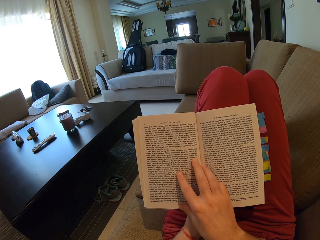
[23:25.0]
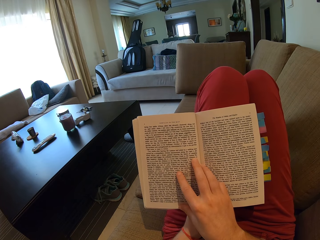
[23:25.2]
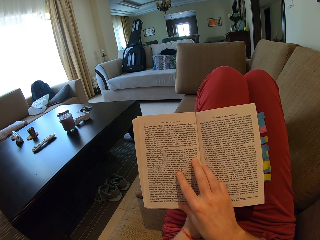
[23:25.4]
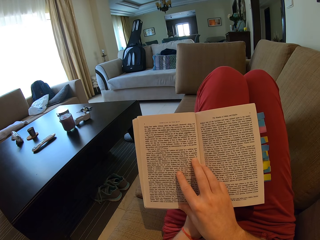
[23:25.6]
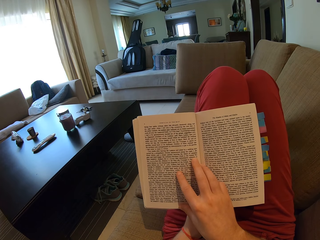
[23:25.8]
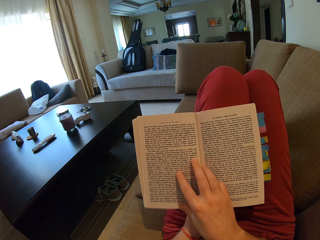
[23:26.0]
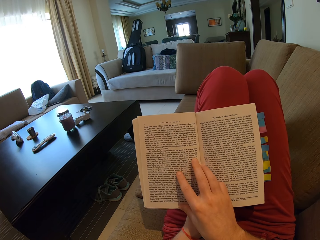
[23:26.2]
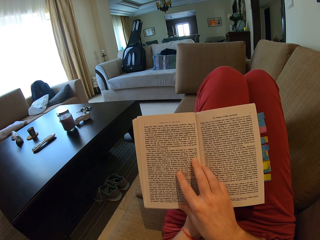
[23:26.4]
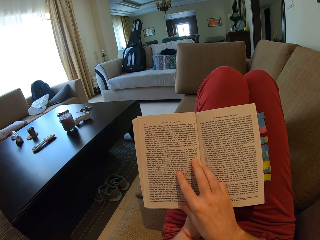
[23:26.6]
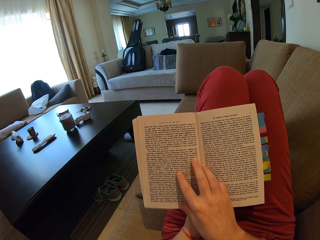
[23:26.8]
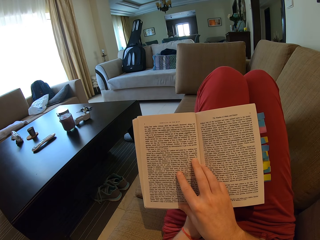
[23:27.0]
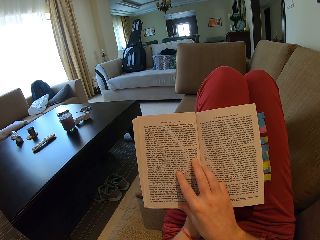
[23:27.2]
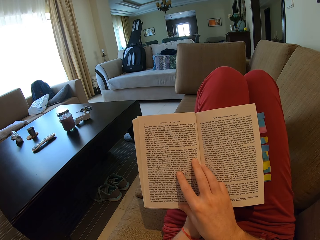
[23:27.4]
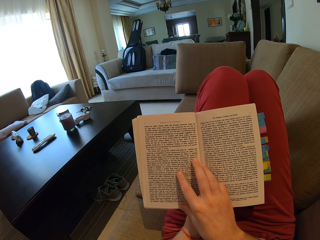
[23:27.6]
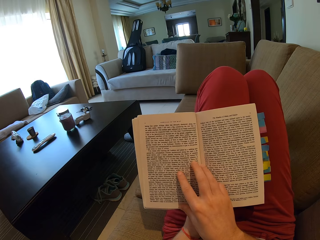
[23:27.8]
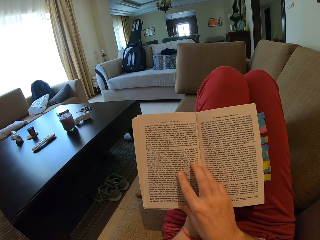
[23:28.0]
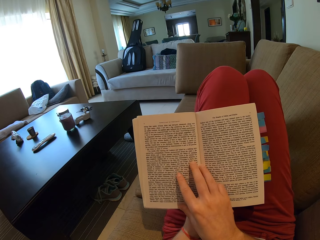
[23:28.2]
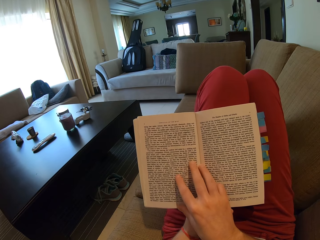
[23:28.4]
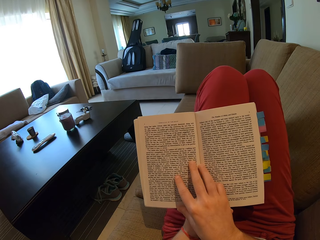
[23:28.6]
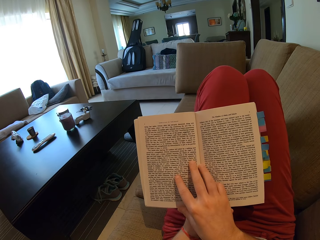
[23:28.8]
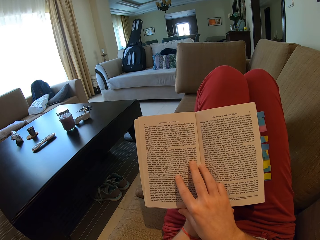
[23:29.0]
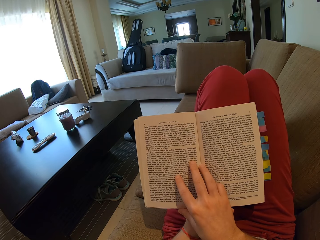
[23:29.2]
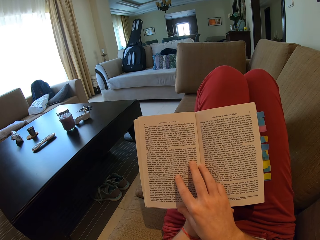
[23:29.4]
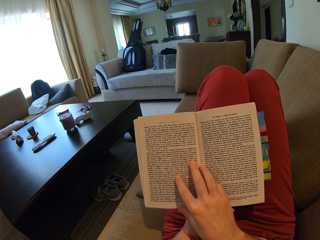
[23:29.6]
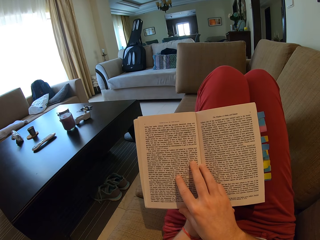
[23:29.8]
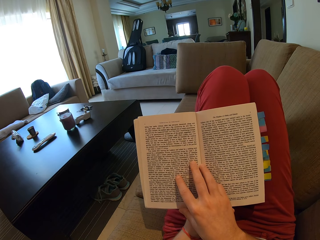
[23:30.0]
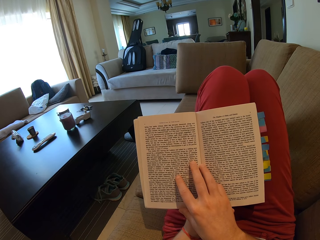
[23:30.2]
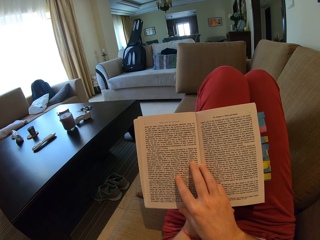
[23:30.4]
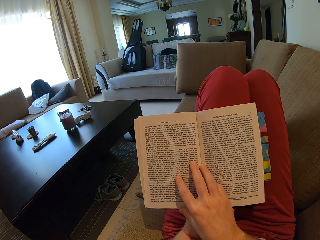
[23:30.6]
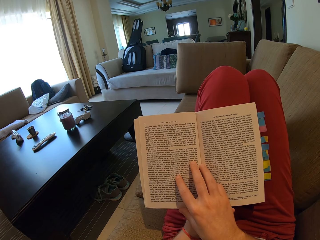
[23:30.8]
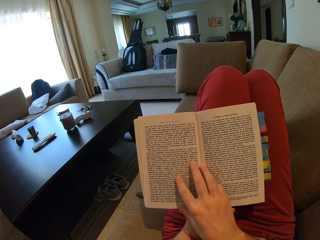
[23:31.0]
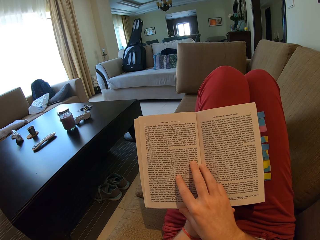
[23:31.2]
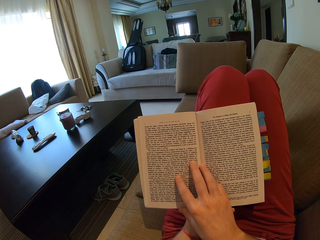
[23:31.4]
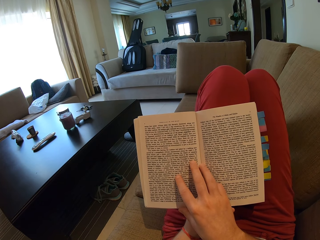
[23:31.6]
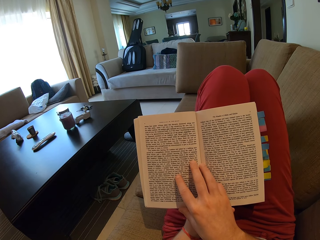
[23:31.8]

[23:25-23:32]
The camera wearer reads a book.

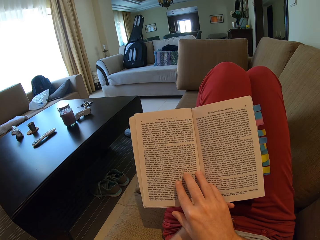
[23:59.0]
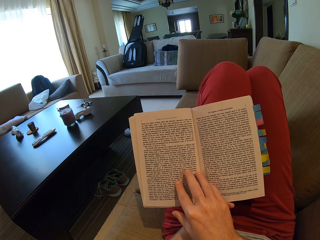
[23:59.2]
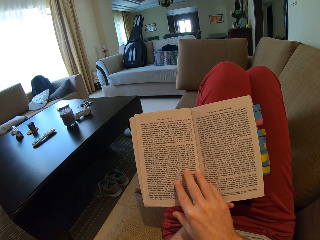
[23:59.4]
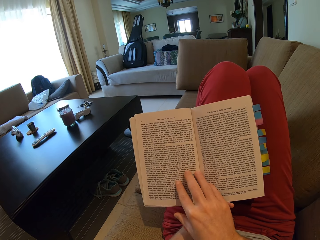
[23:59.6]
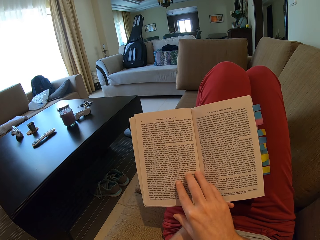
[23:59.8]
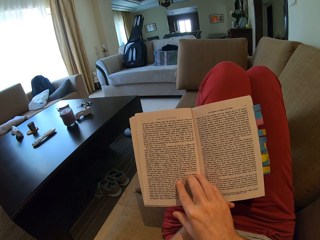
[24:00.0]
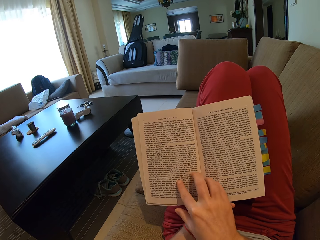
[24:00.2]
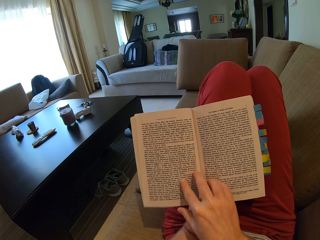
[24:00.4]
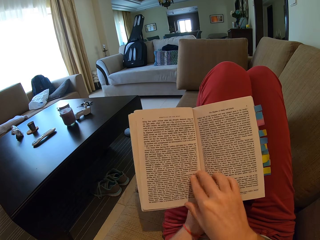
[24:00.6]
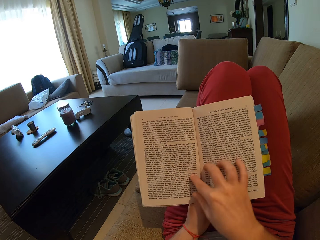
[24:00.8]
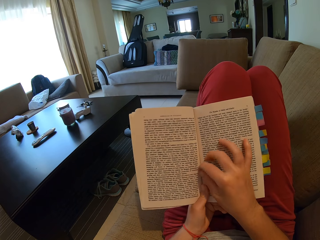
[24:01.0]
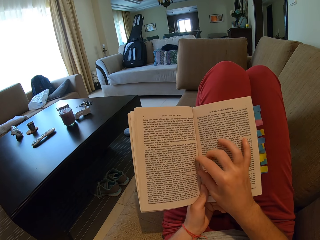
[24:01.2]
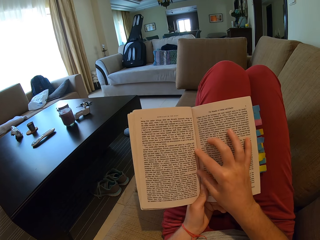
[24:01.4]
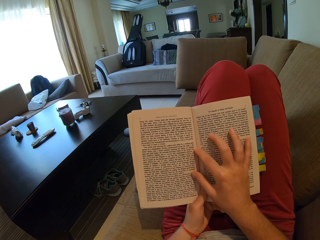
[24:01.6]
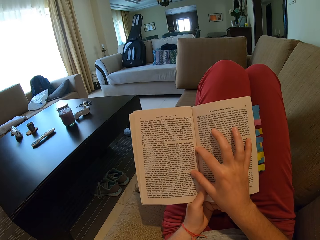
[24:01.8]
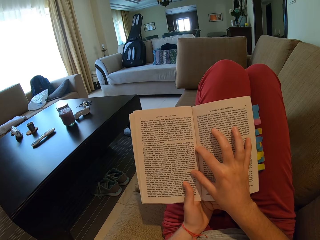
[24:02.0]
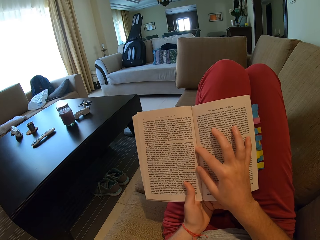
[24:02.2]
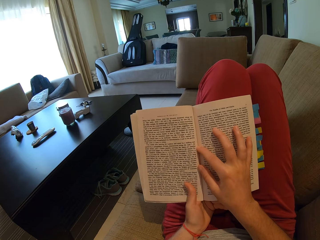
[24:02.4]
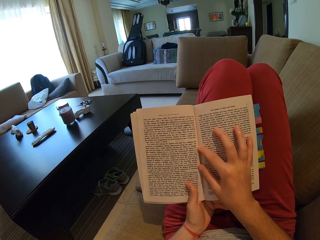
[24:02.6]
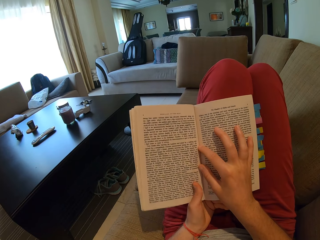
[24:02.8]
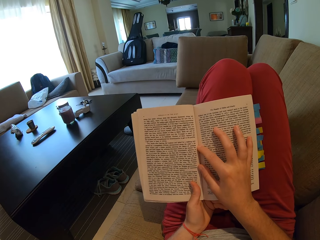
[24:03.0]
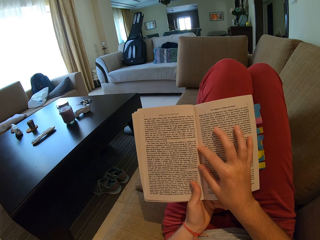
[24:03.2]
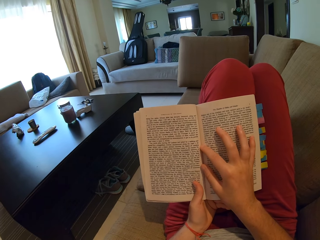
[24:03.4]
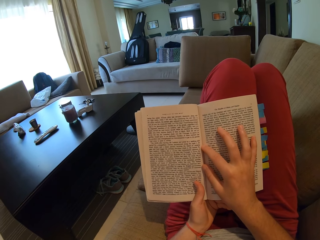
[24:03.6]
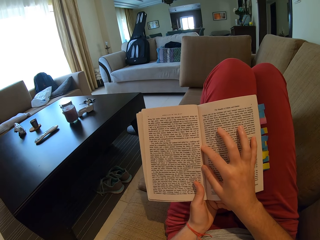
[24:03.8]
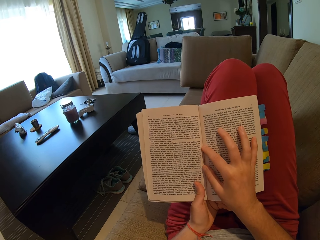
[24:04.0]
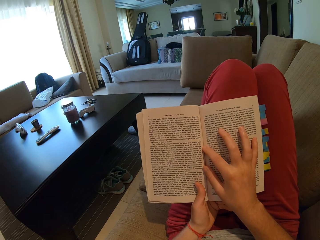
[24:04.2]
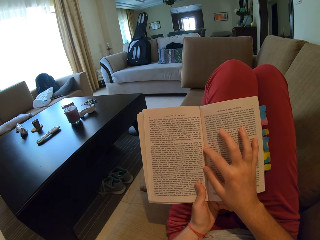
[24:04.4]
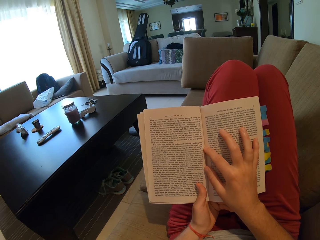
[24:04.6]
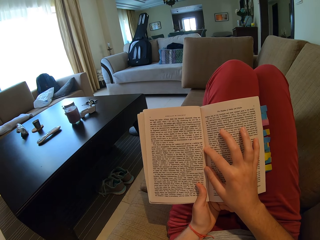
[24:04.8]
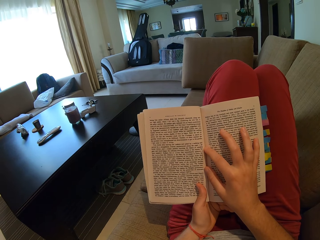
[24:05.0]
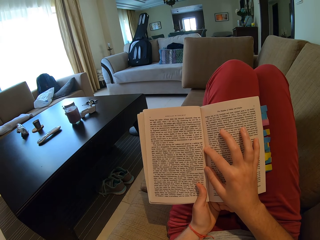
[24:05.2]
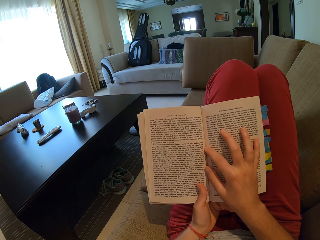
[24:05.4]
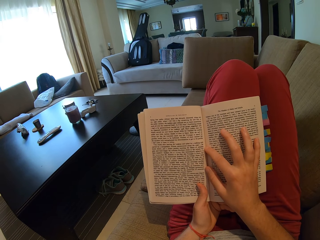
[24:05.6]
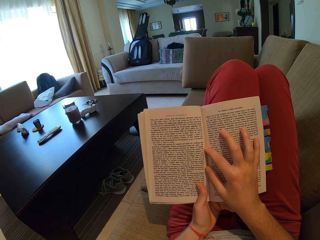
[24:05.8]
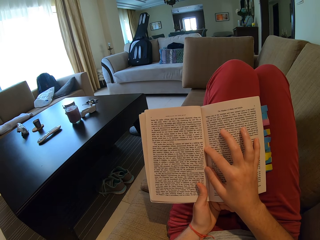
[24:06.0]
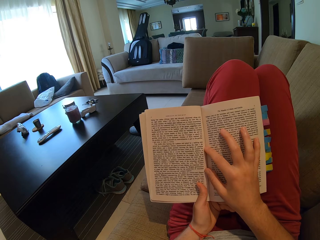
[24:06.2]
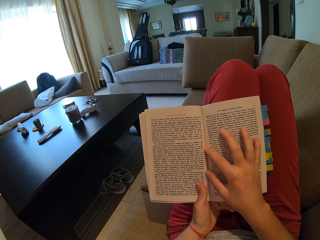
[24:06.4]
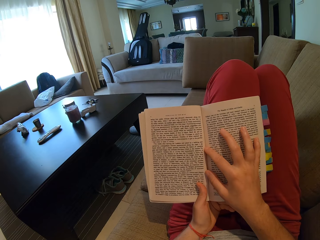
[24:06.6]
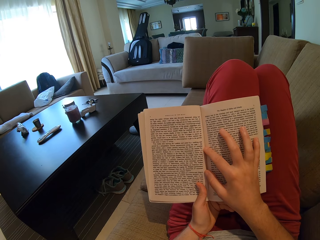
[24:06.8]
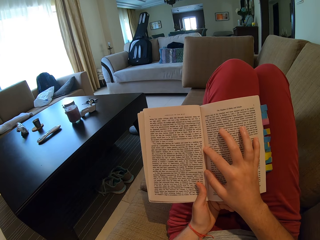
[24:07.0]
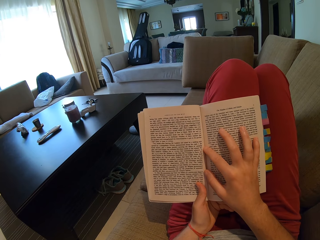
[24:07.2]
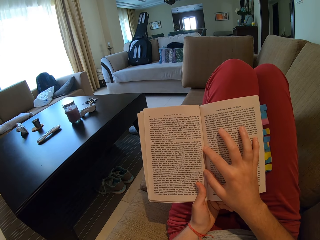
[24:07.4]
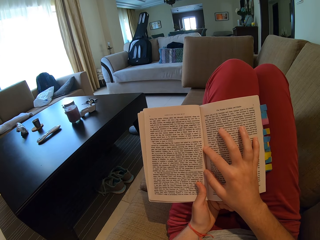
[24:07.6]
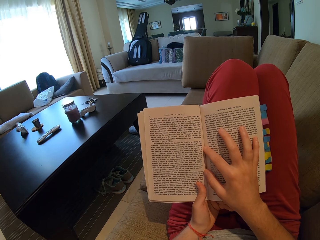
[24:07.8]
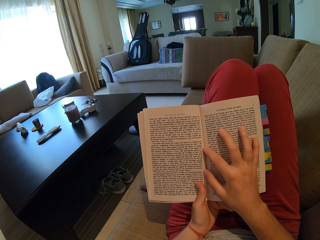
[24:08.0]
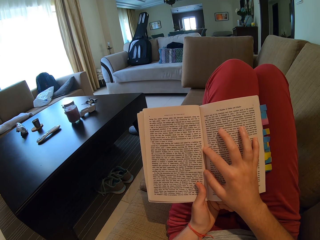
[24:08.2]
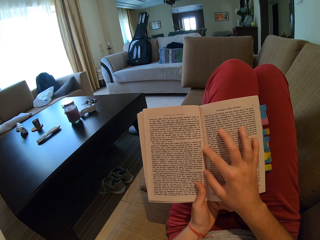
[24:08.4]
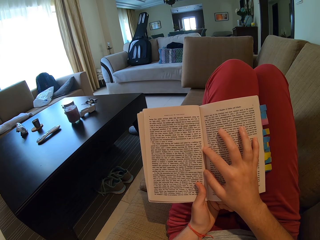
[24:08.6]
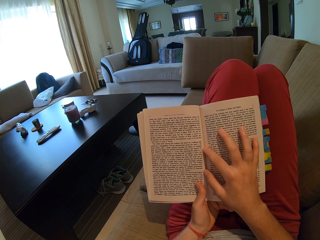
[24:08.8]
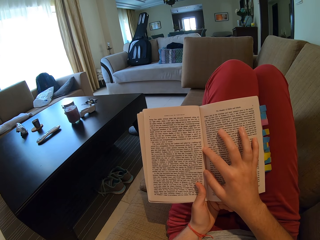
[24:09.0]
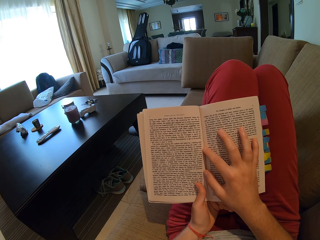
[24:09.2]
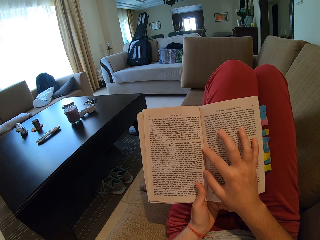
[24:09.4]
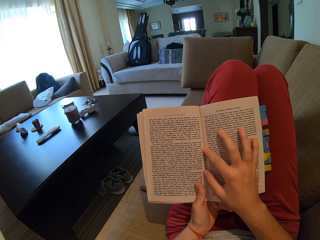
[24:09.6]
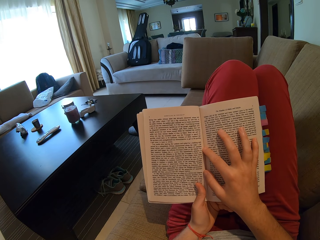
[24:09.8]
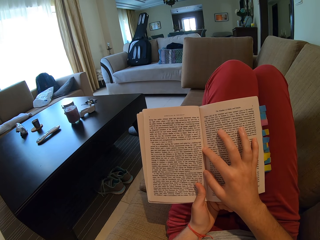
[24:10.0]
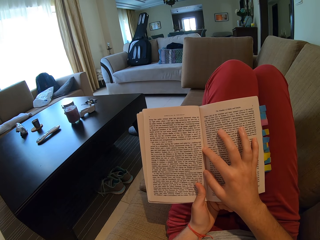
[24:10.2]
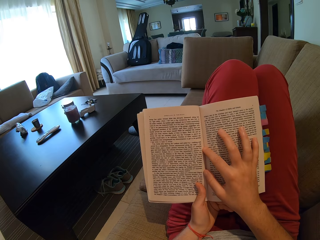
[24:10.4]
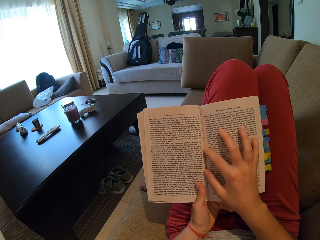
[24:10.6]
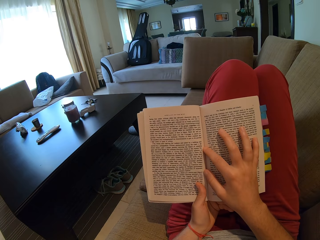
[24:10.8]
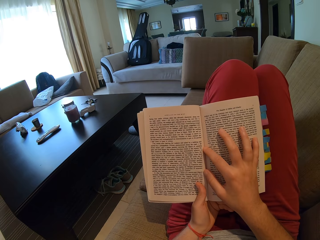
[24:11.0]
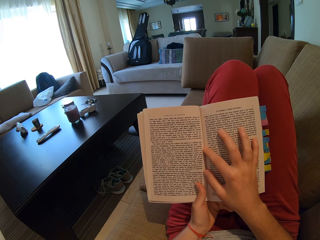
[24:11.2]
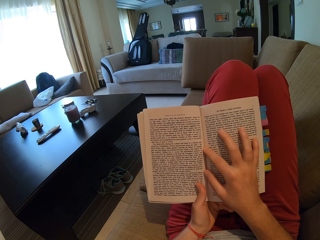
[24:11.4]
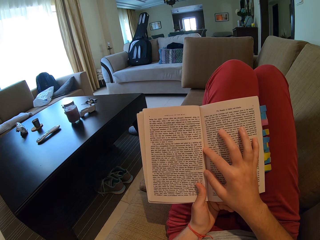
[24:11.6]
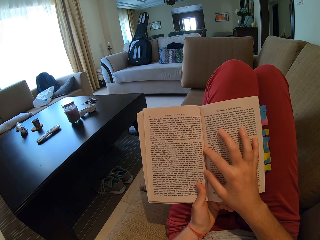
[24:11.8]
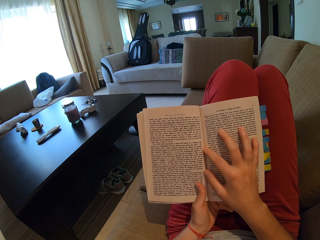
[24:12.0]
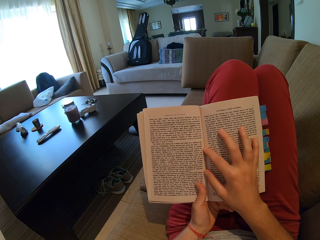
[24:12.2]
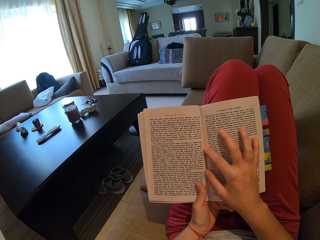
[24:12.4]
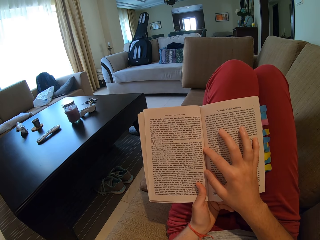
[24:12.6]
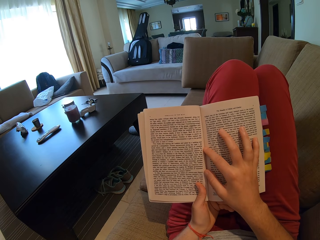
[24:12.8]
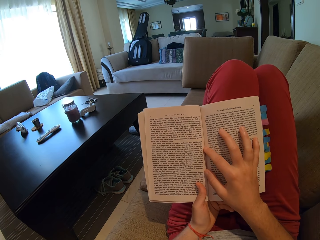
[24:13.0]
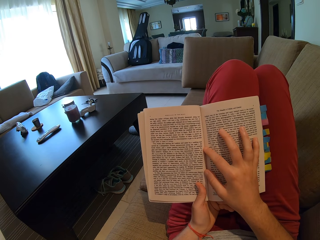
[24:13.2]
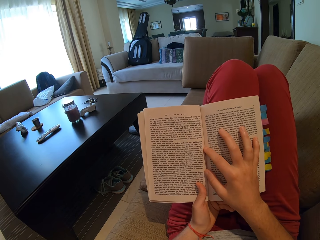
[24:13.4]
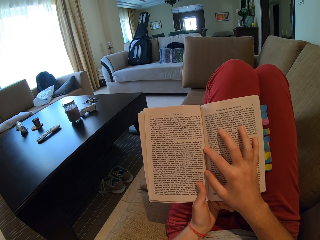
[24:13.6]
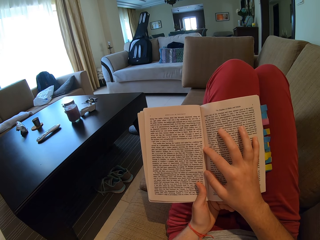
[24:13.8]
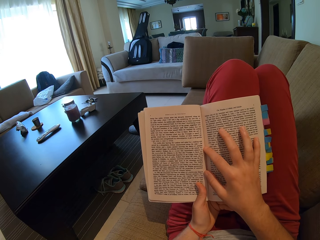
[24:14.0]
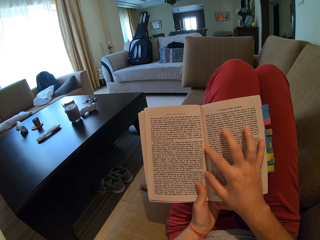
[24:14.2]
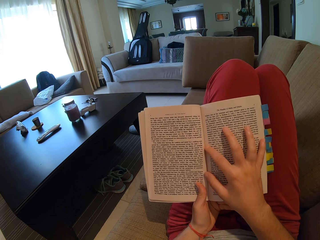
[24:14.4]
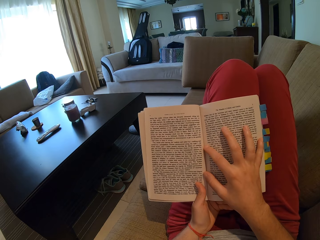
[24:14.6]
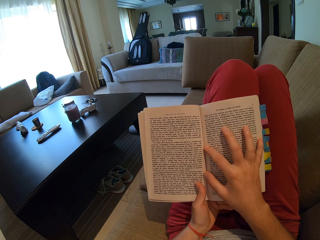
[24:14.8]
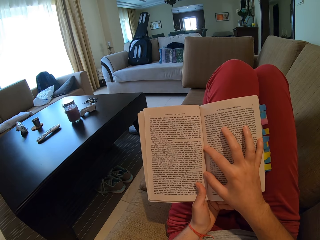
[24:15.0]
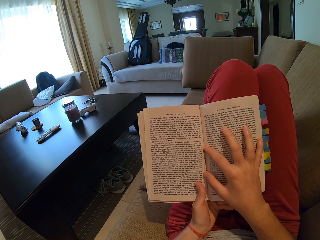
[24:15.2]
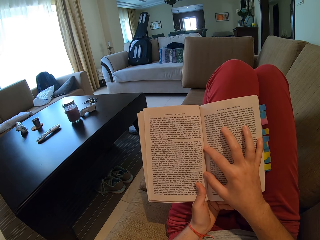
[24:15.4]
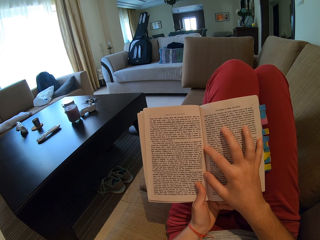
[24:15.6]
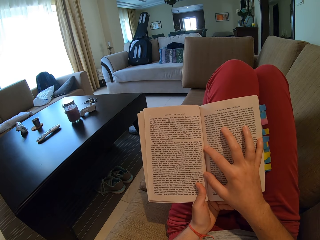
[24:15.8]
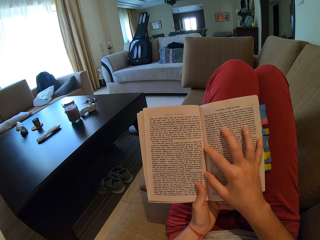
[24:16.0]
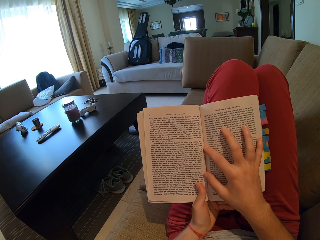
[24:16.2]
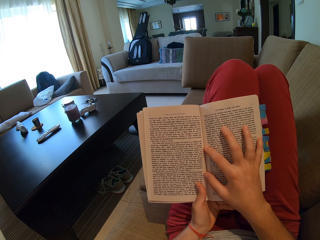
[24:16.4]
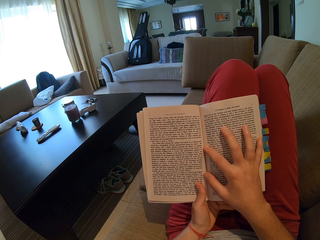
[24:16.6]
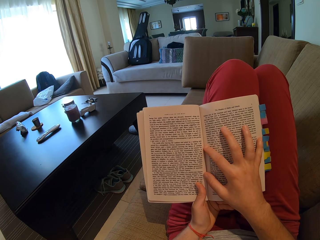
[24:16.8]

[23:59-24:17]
The camera wearer moves her right hand on the book. She reads the book.
